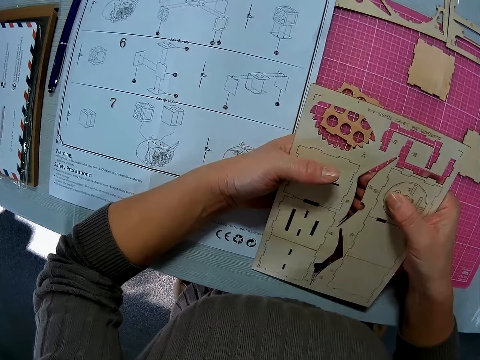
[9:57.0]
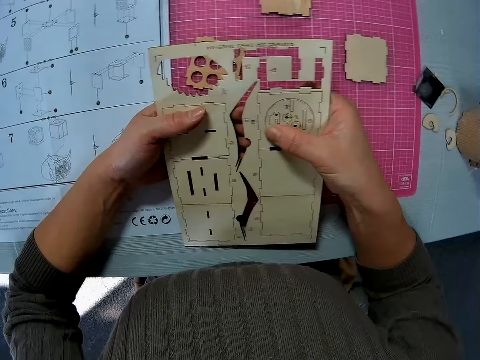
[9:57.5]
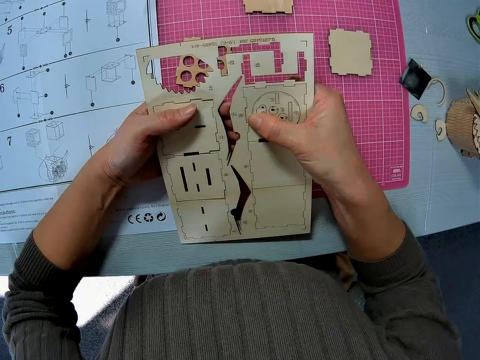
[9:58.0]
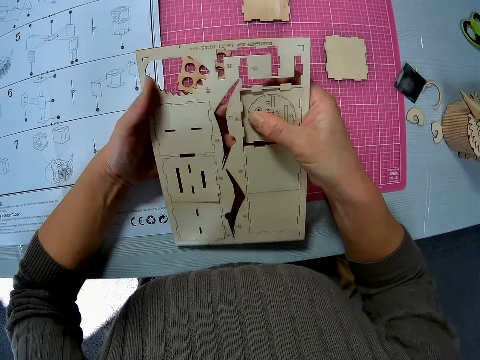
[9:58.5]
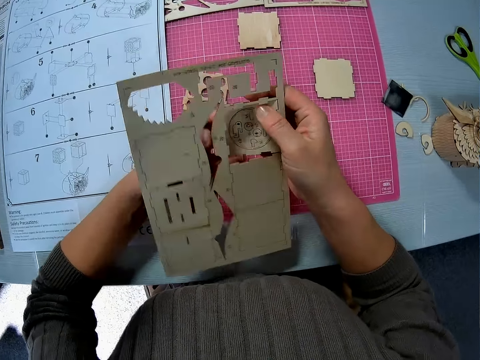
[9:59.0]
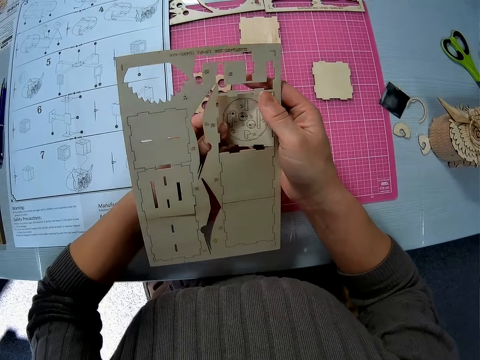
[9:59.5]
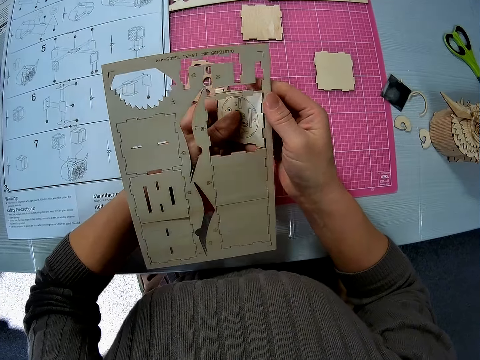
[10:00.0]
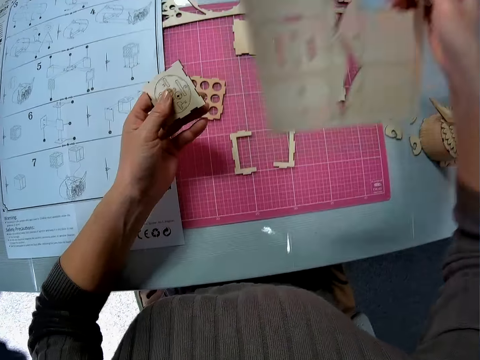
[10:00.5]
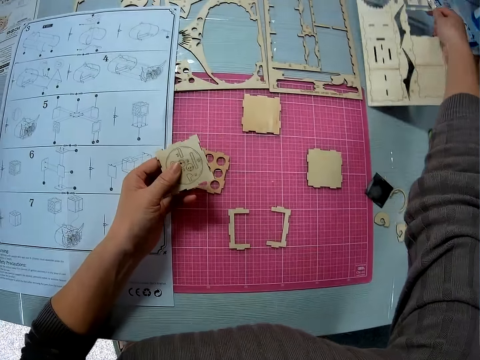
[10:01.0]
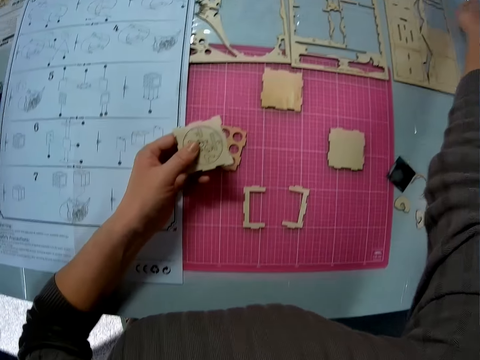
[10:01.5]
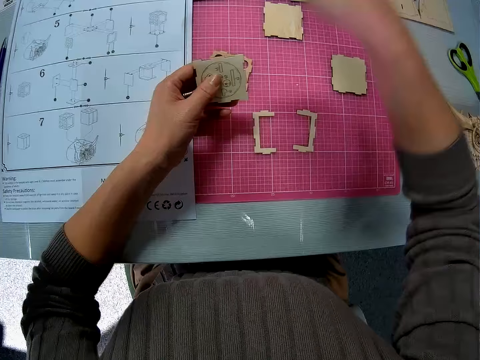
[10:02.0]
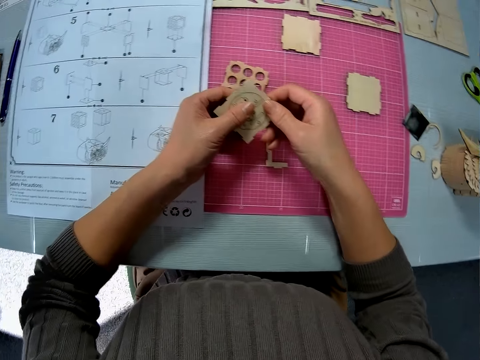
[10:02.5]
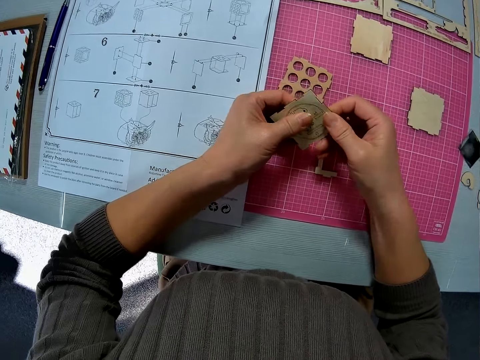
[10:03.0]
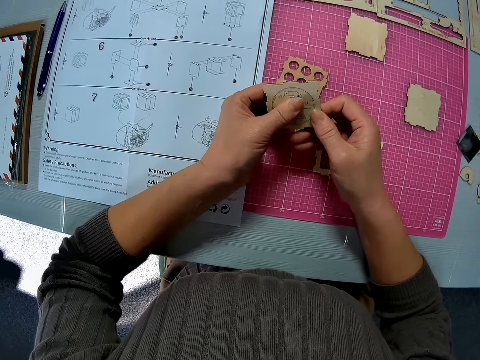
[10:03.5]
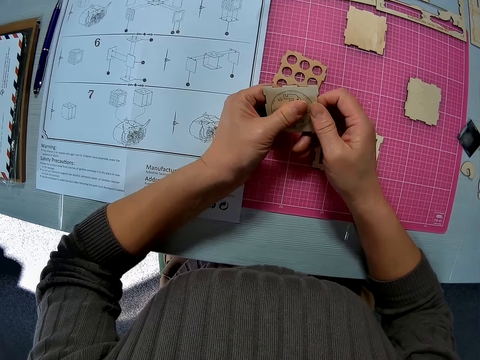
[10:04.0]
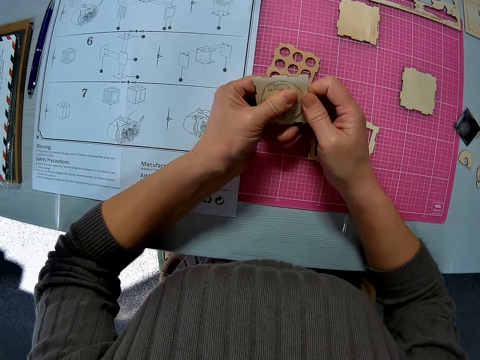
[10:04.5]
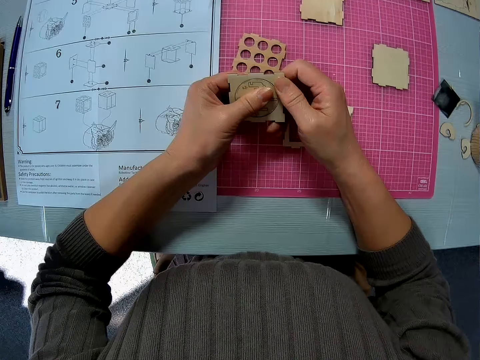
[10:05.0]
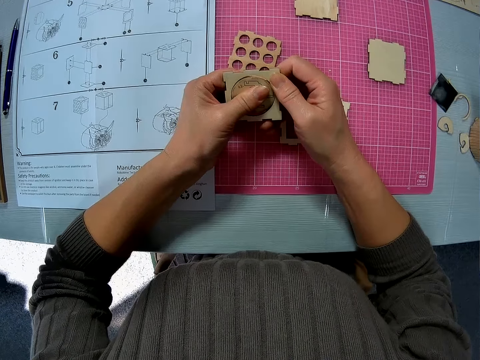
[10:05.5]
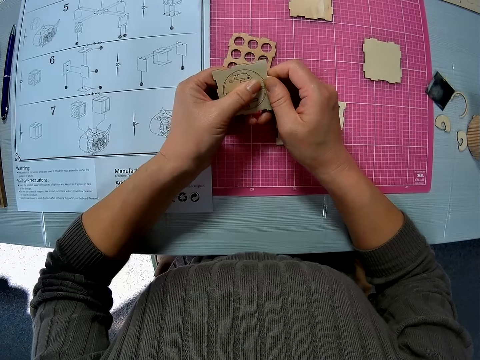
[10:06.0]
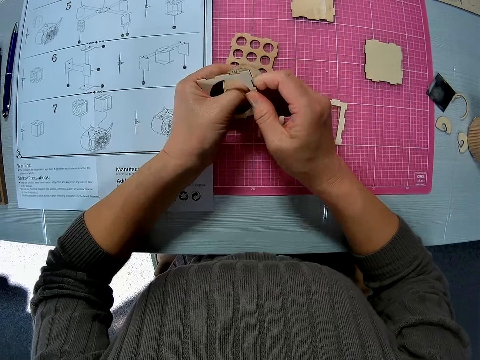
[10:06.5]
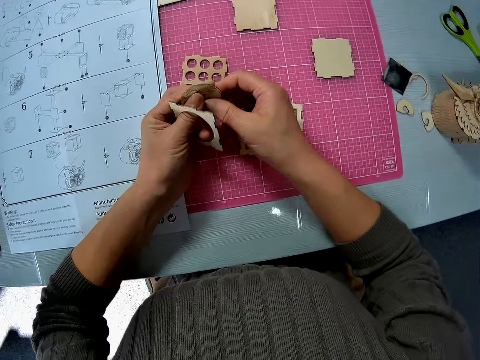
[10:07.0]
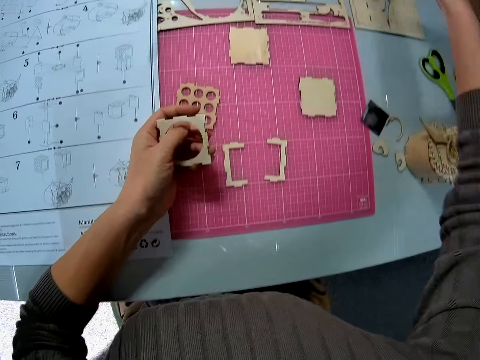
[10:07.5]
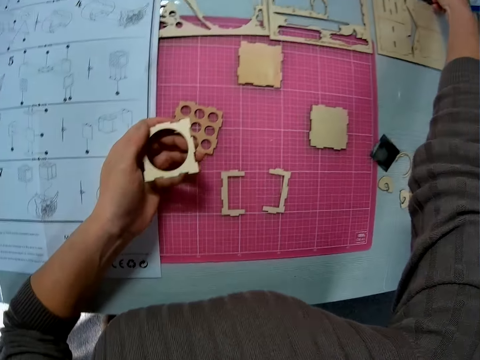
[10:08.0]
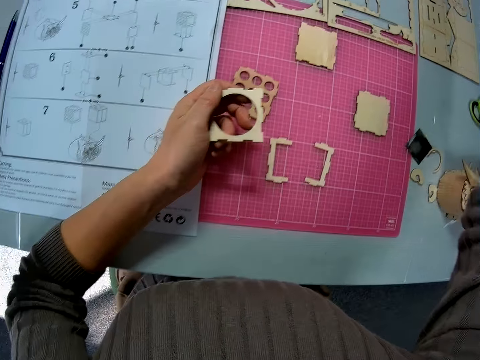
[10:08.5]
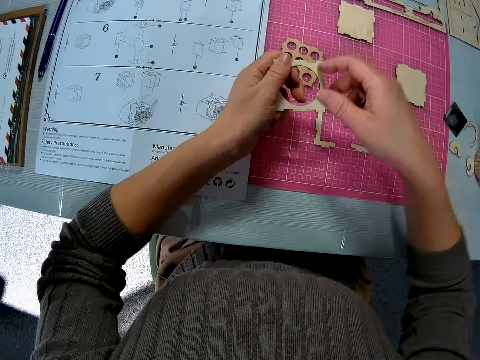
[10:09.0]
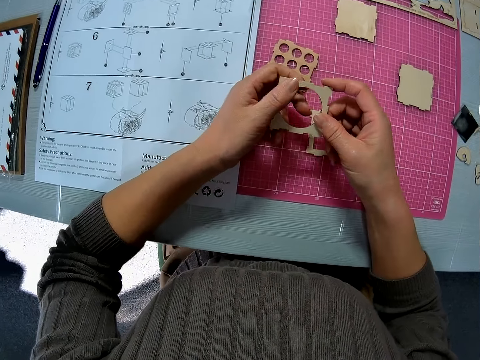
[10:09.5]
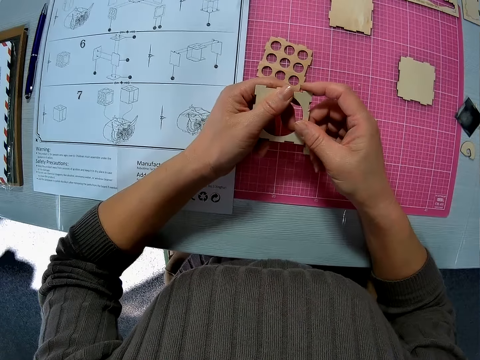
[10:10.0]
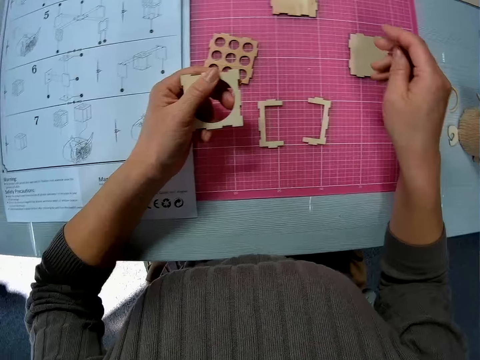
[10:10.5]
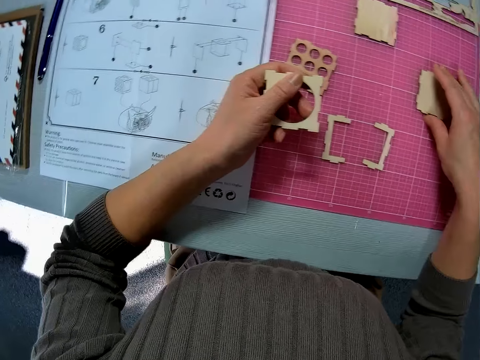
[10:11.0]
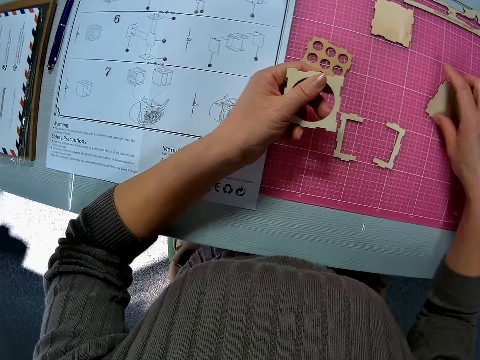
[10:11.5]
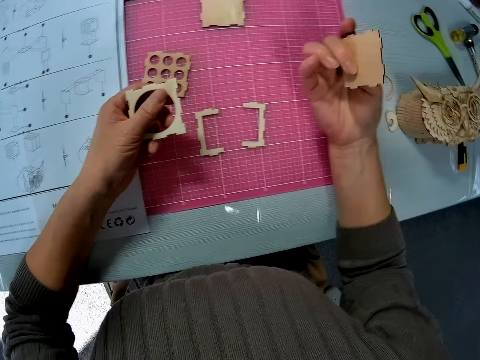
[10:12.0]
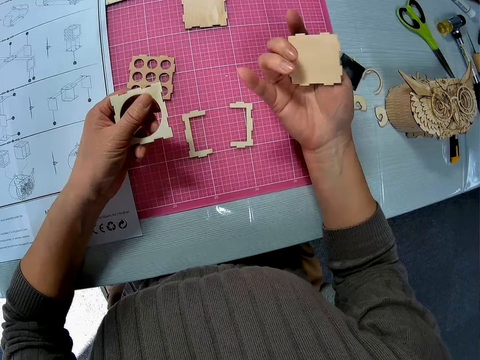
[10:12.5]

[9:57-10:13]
The camera wearer detaches a piece of wood from the sheet. They put the laser cut wood craft aside on the table. They cut the wooden craft shape again. They separate the wood pieces. They put the wooden craft shape aside on the table. They pick up the wooden craft shape from the table.

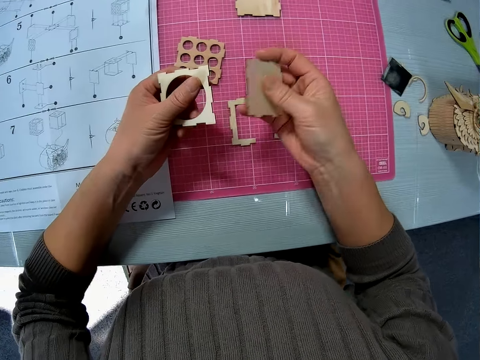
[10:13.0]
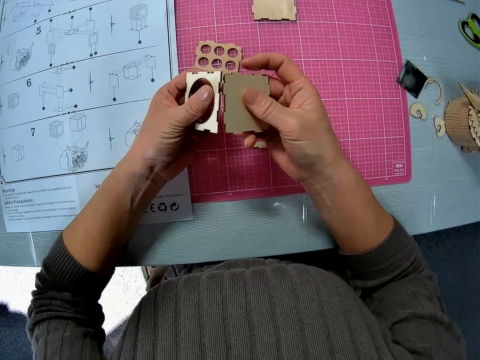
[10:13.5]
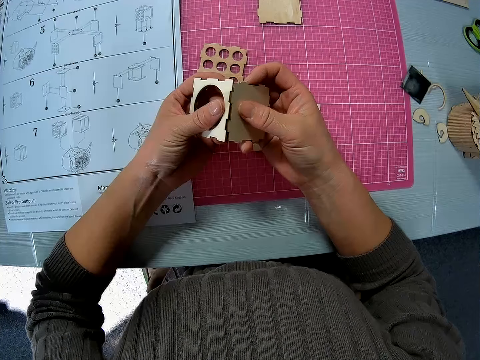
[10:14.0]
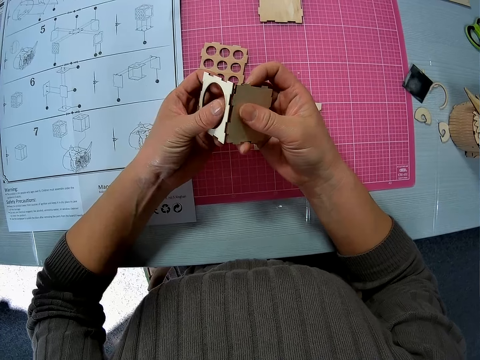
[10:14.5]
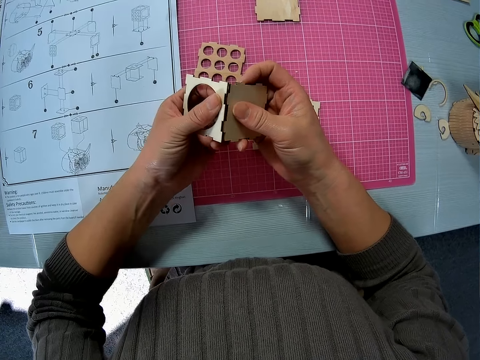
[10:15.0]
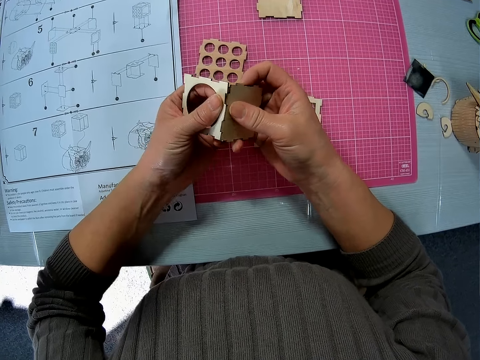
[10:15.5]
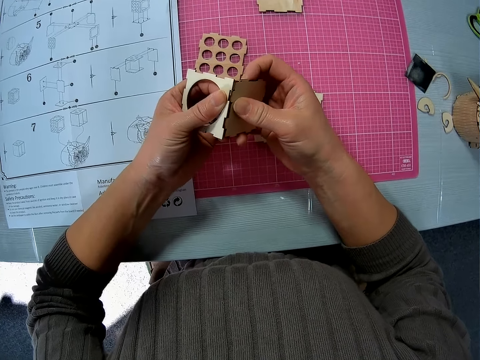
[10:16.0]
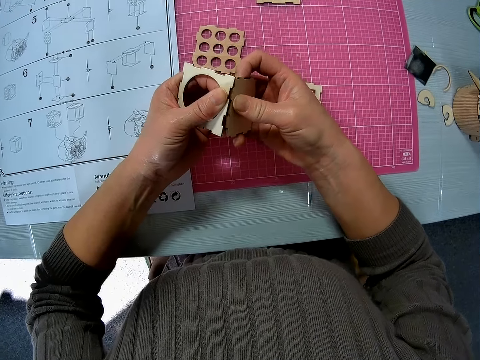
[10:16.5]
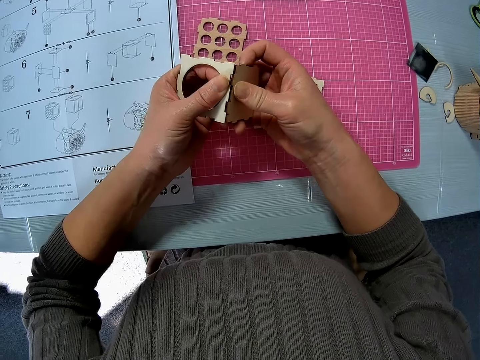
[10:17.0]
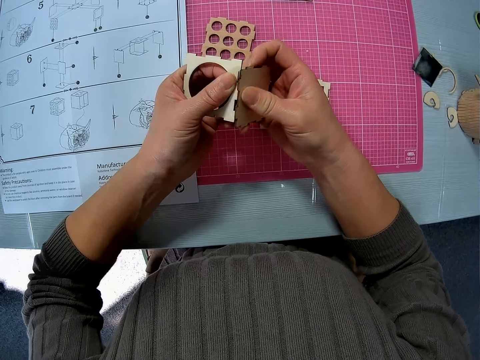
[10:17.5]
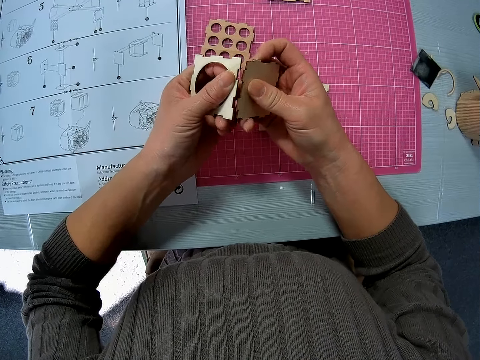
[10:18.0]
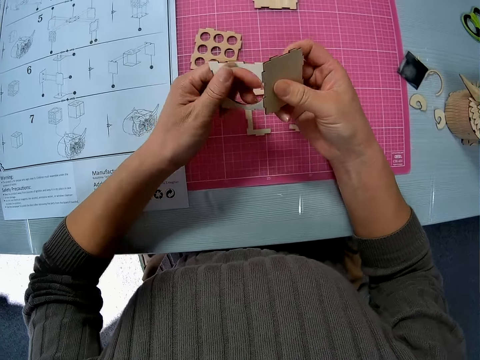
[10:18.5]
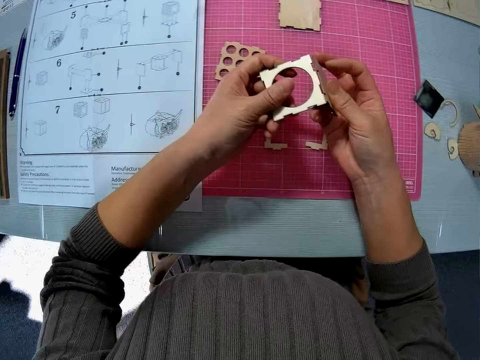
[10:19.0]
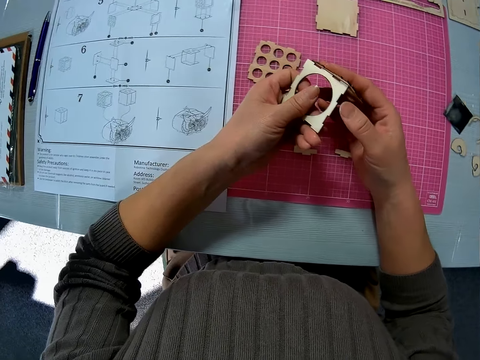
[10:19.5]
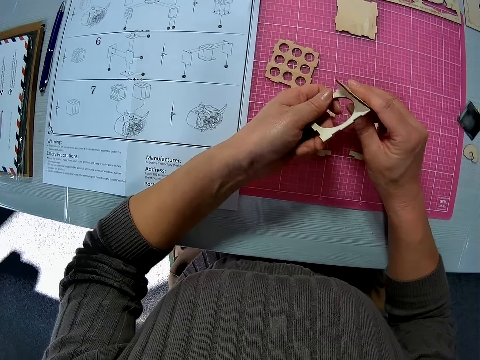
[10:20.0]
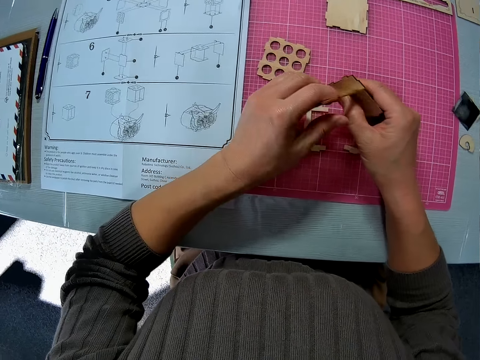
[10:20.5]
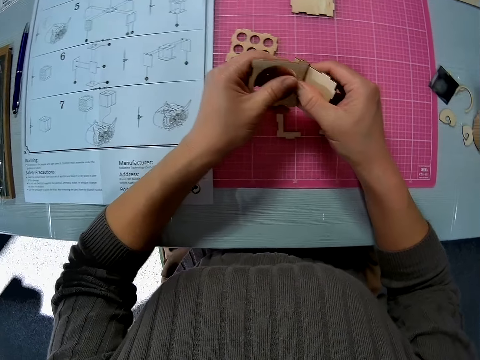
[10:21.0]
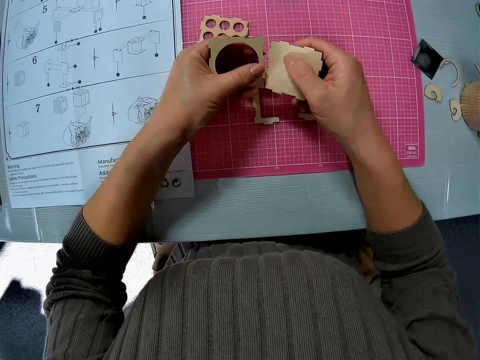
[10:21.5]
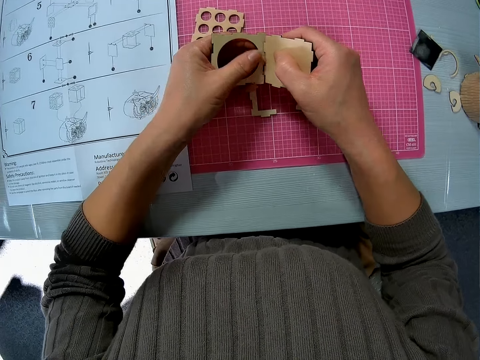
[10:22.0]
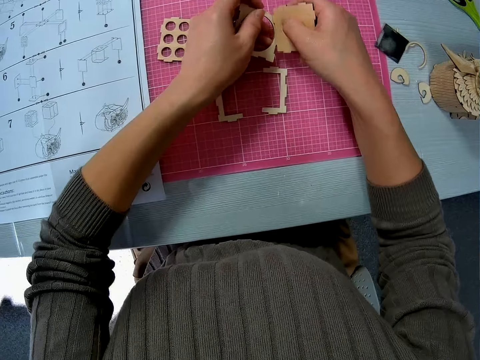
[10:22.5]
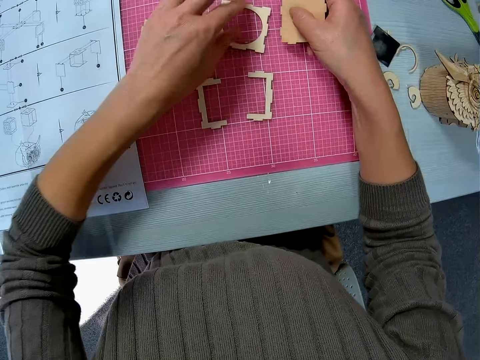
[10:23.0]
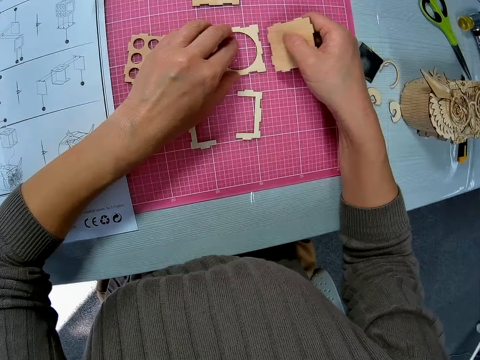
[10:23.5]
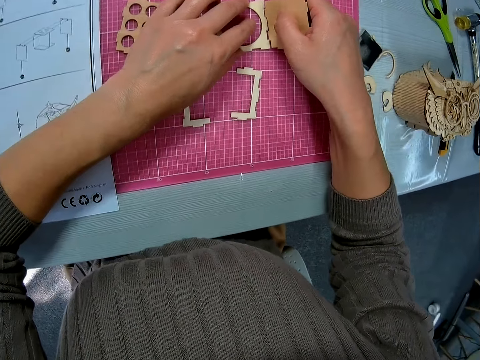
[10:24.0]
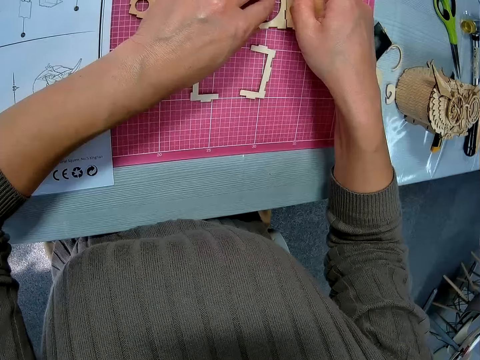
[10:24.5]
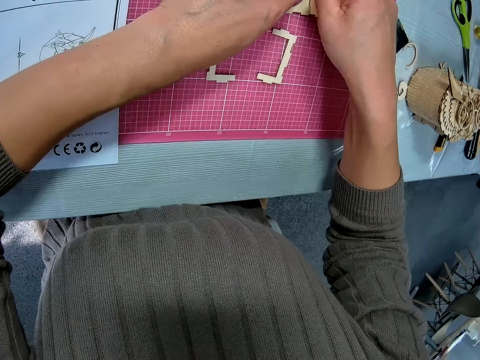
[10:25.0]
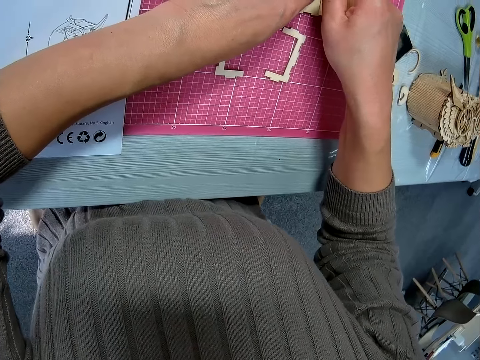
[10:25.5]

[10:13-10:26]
The camera wearer turns the wooden craft shape. They craft the wooden craft shapes. They join two wood pieces together. They put the wooden craft shapes on the table.
